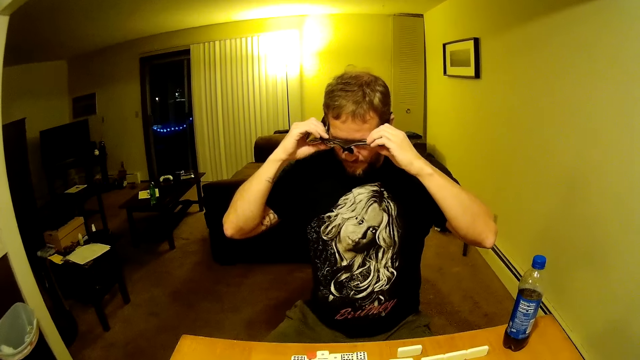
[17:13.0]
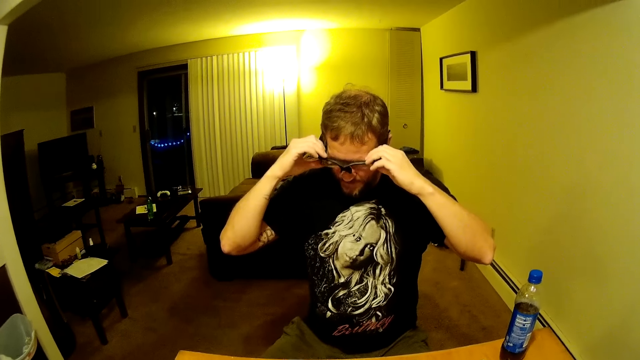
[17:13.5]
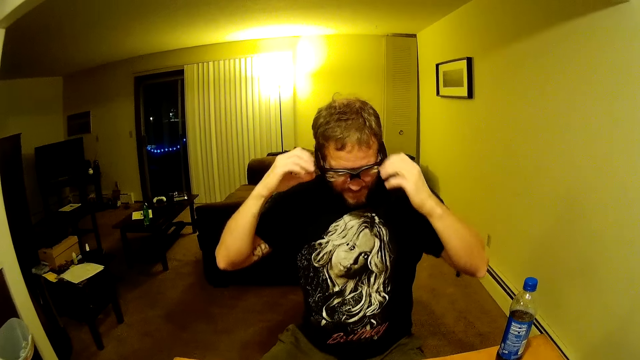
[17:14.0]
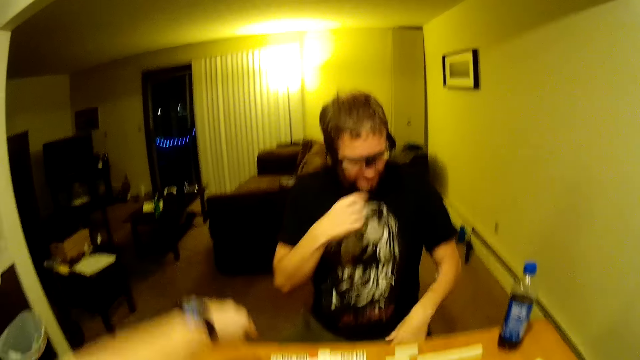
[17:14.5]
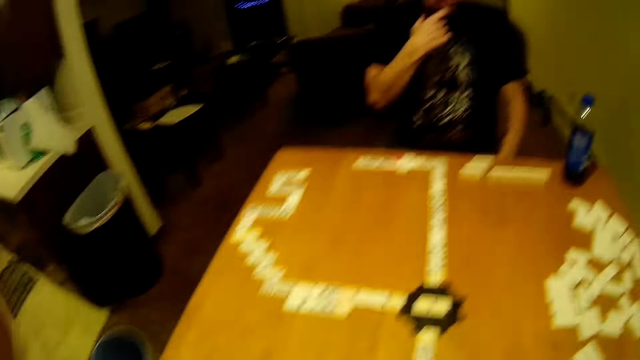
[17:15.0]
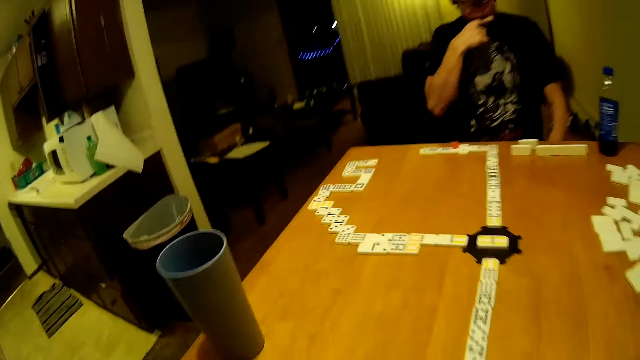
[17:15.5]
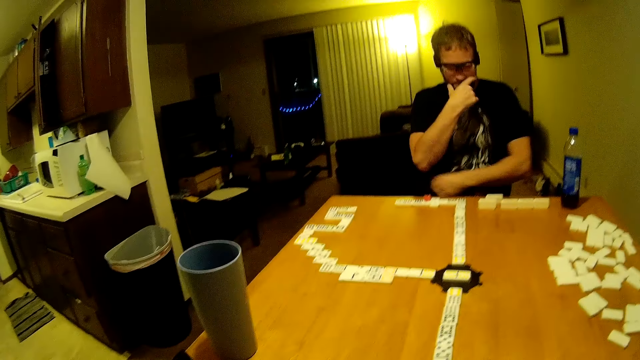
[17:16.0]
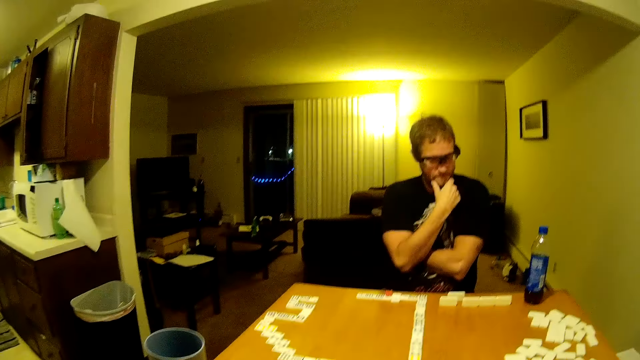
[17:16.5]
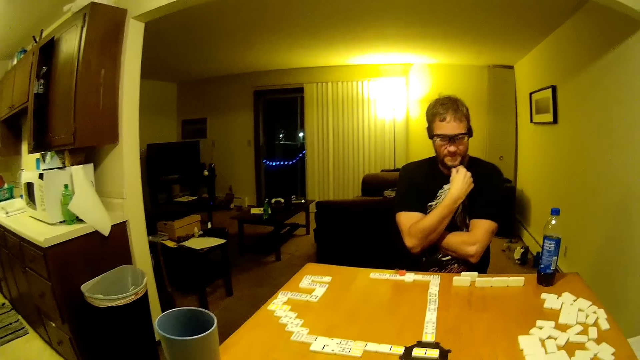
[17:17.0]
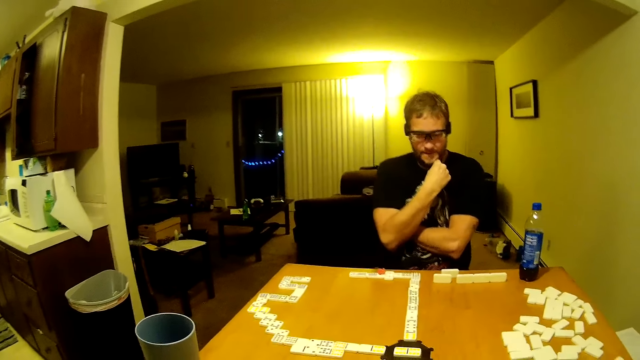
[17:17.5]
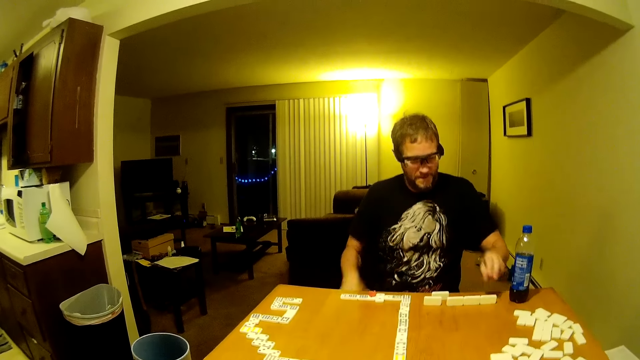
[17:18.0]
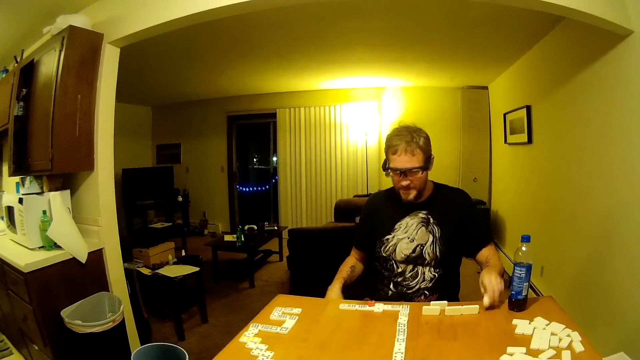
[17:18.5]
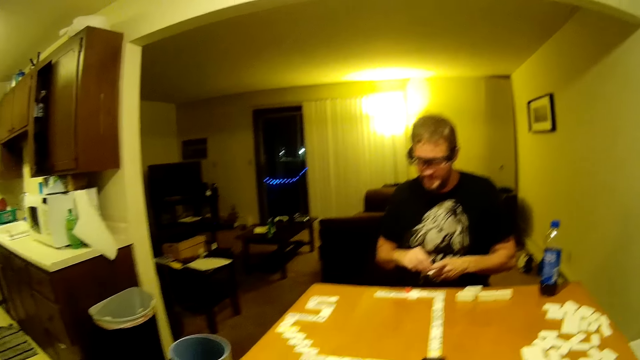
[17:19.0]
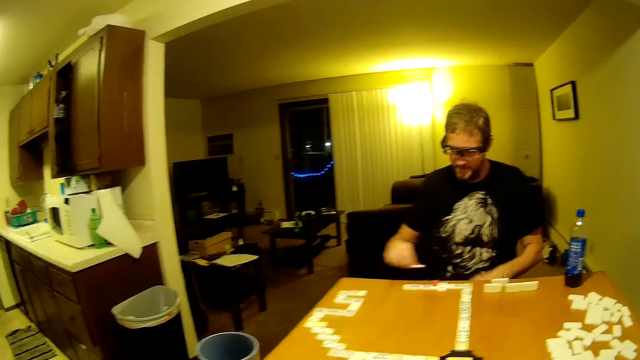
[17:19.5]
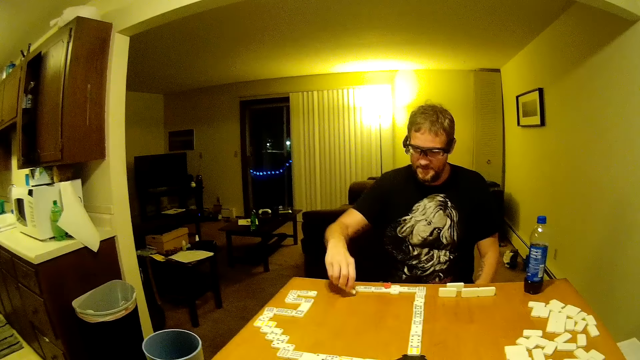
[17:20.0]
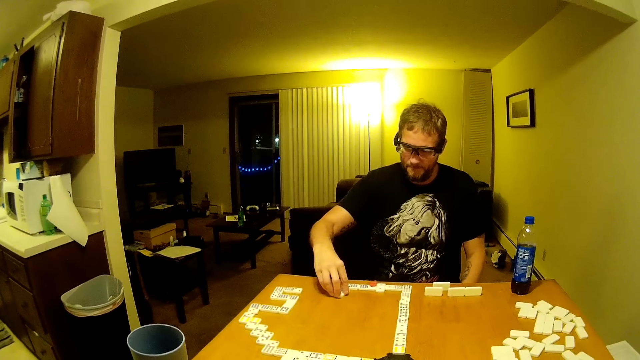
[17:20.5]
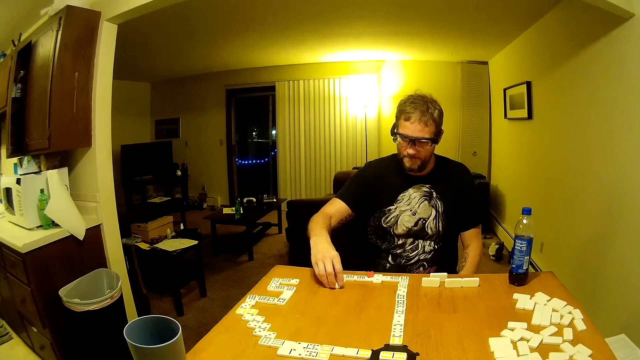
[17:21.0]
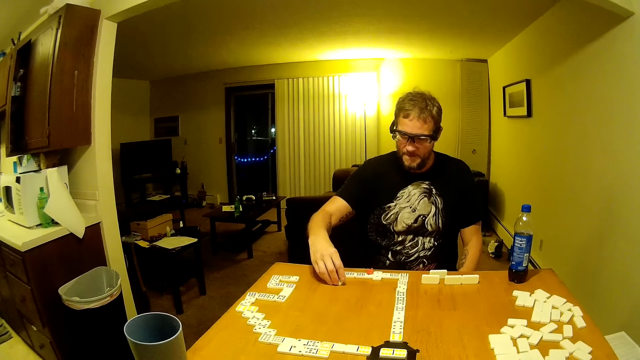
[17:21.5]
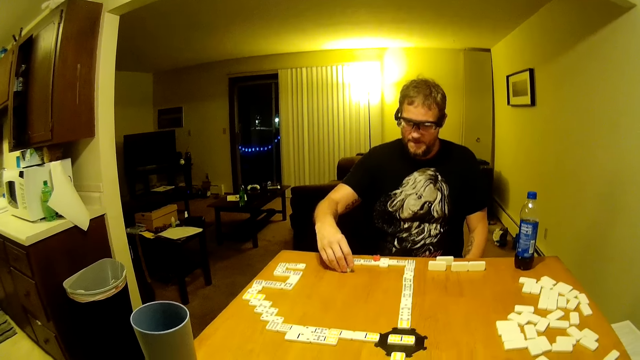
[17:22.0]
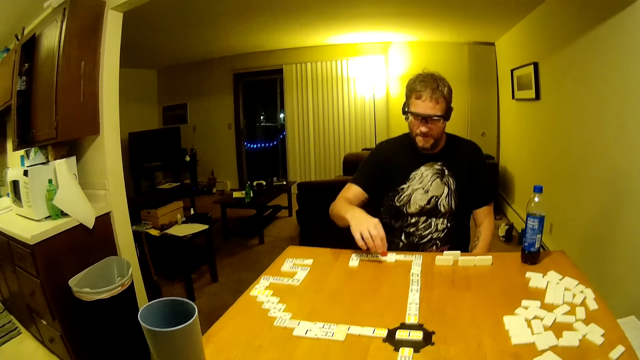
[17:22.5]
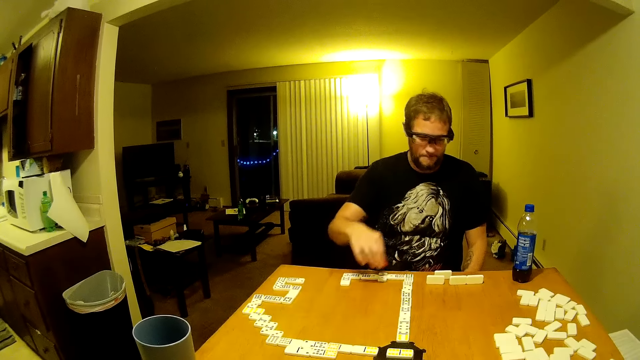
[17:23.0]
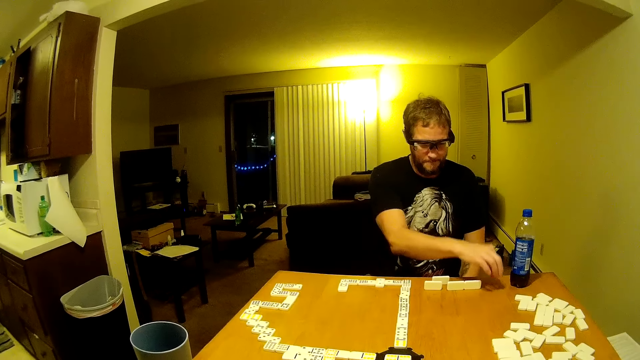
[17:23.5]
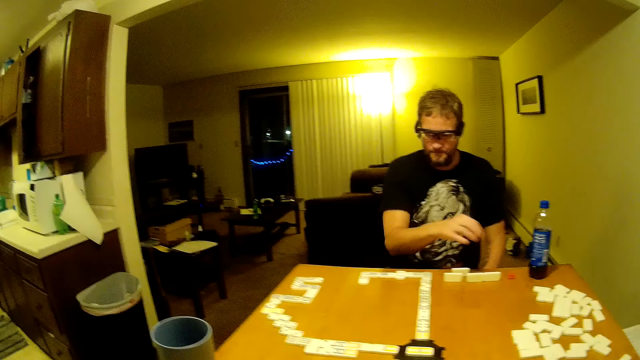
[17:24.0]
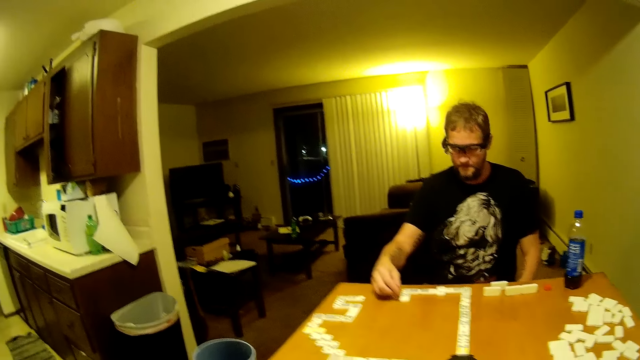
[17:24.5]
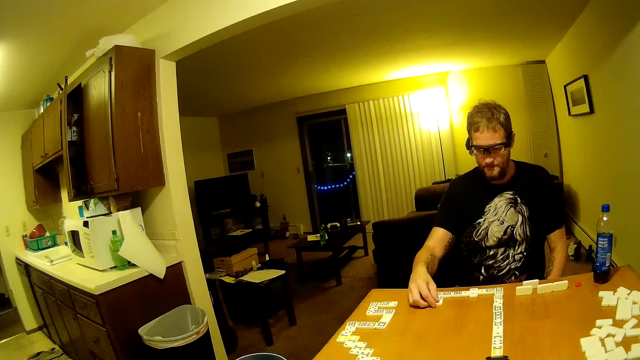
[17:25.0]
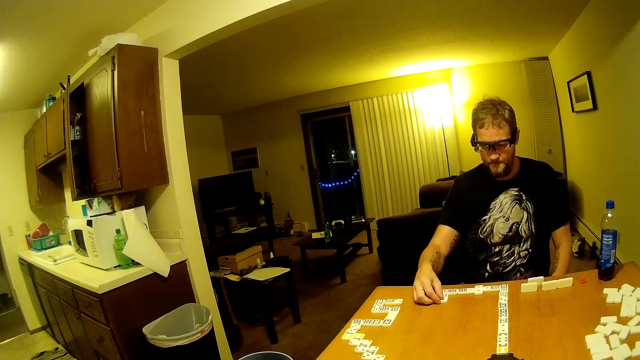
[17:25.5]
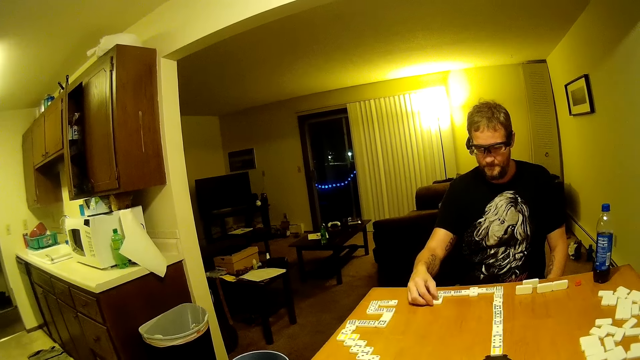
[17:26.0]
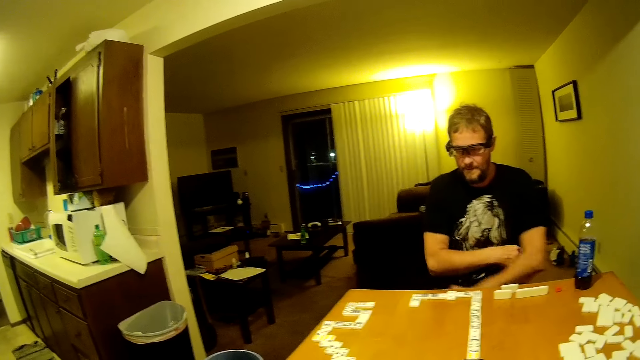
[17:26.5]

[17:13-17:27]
The camera wearer moves their hand. They place a domino on the table. A man plays with his beard, picks up the domino piece, passes the domino piece to the other hand and puts the domino piece on the table. The man picks up something and puts the object on the table. The man aligns the domino piece.

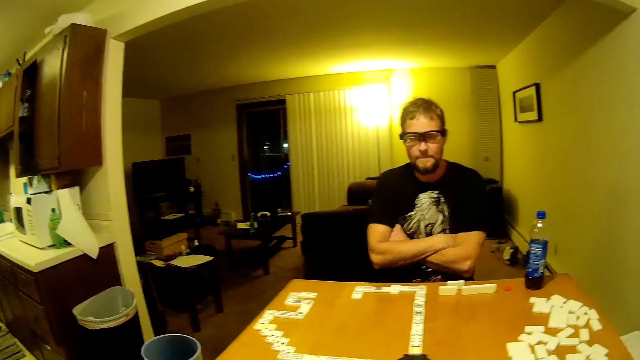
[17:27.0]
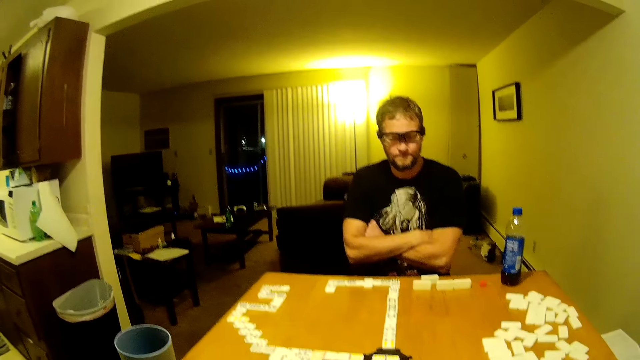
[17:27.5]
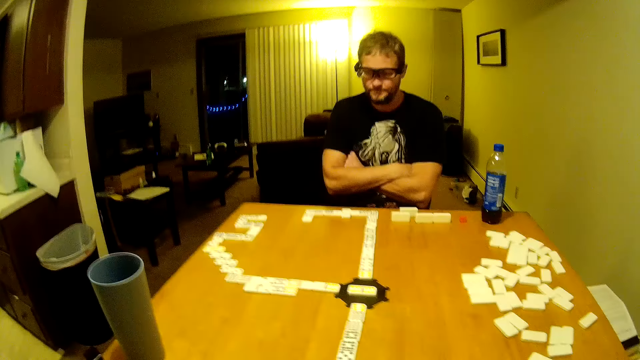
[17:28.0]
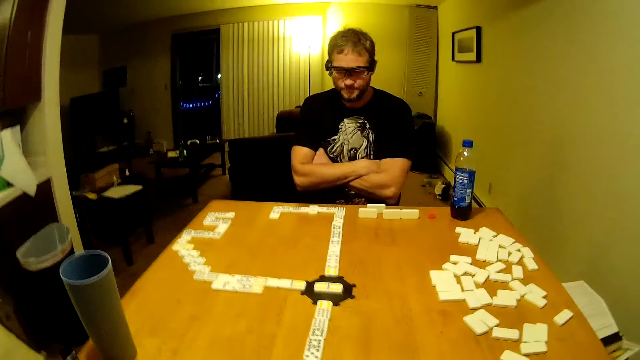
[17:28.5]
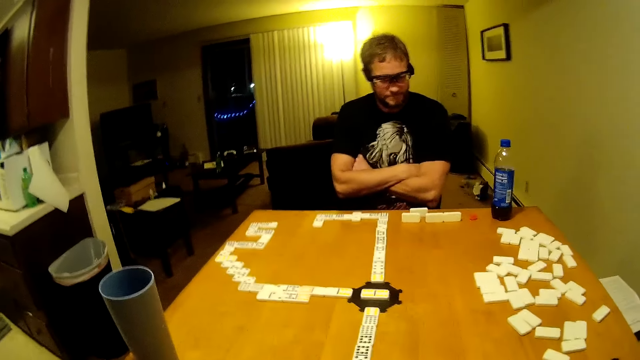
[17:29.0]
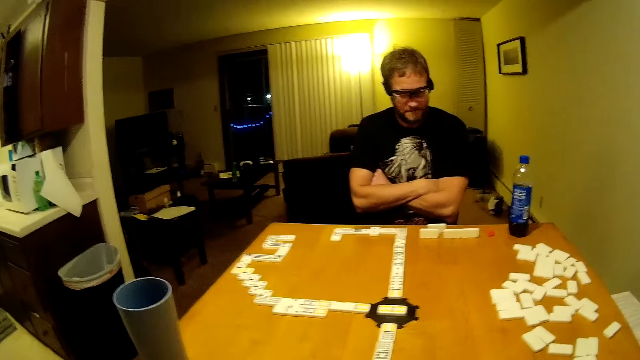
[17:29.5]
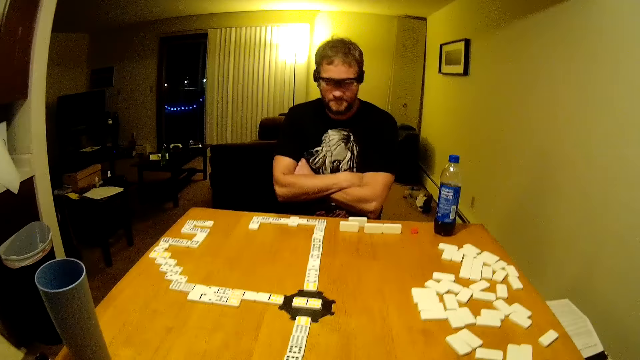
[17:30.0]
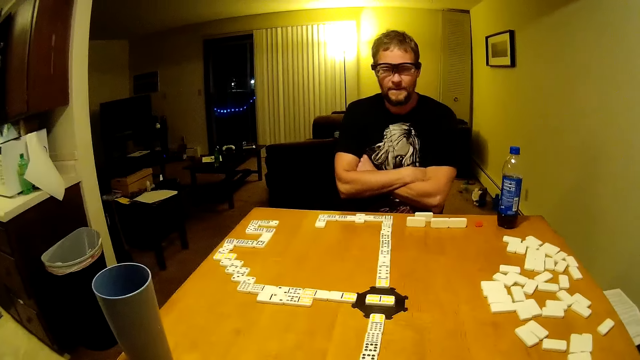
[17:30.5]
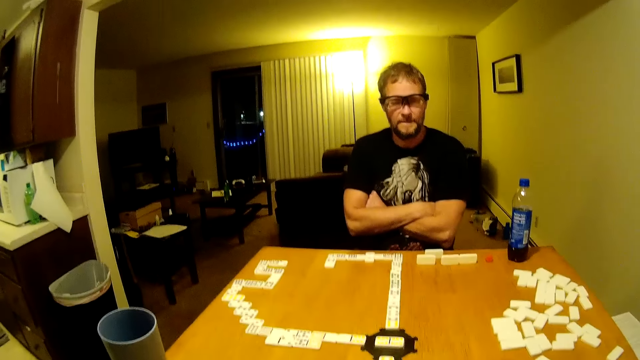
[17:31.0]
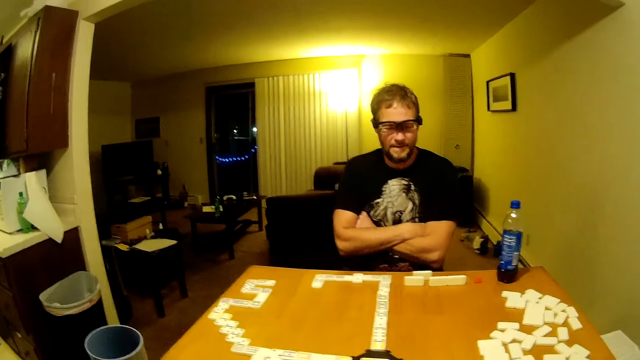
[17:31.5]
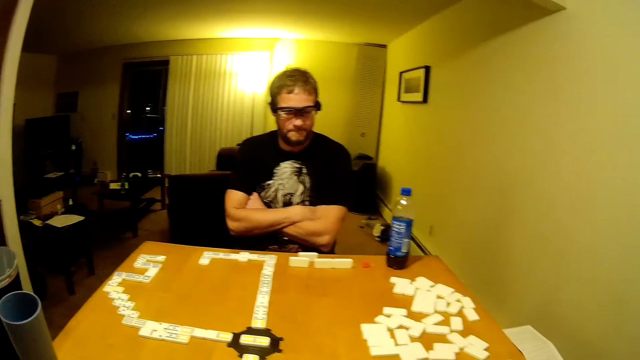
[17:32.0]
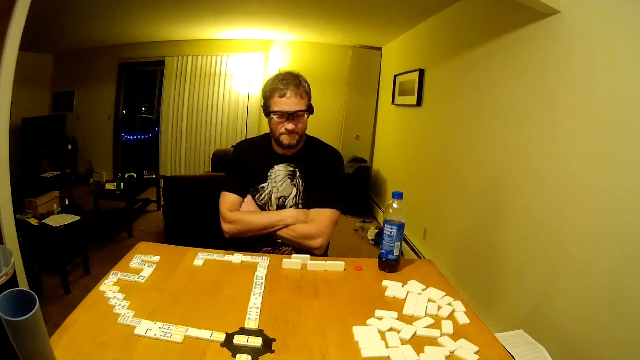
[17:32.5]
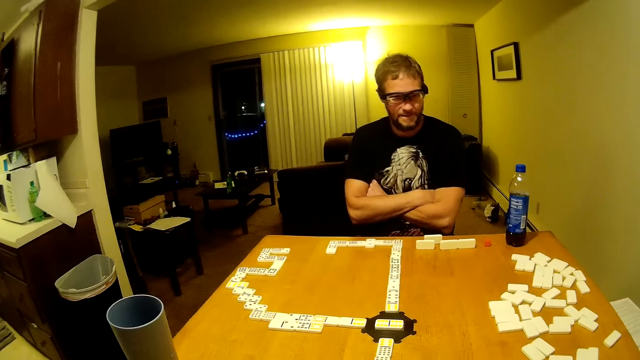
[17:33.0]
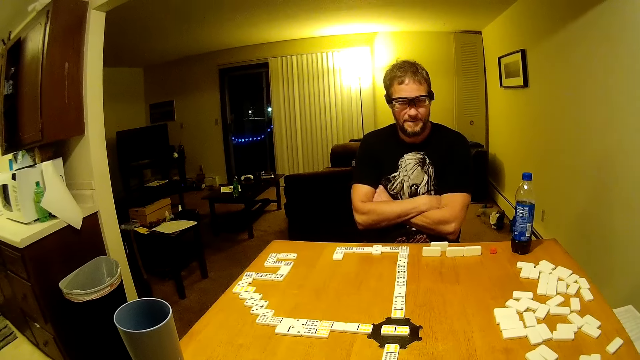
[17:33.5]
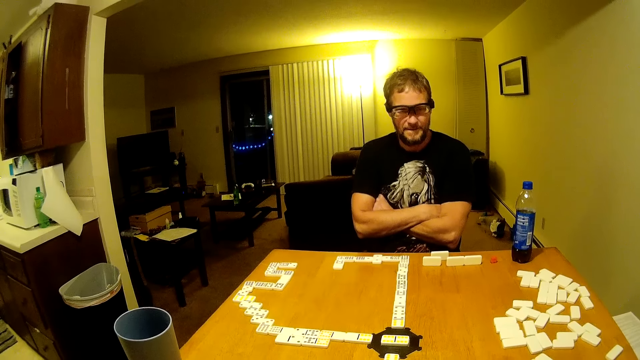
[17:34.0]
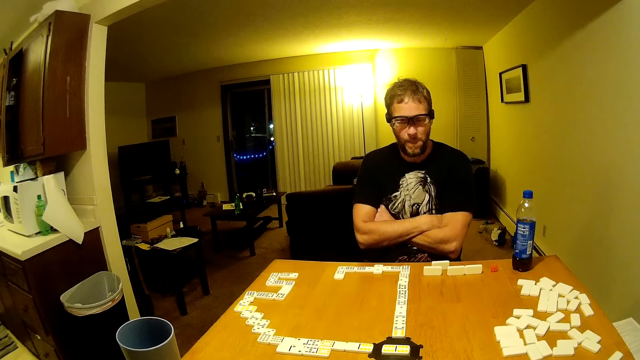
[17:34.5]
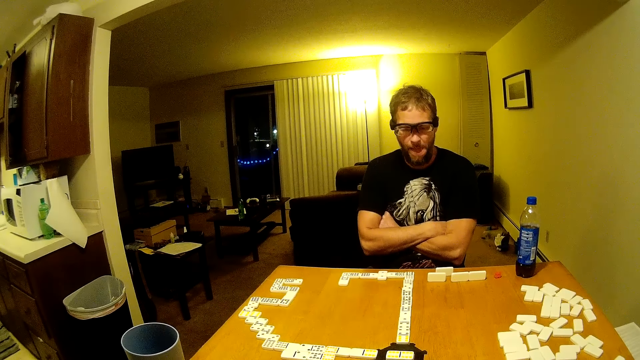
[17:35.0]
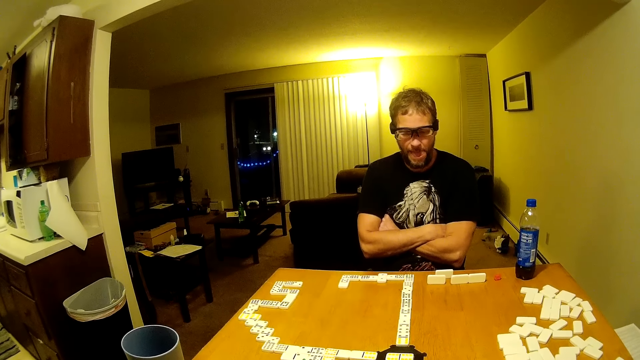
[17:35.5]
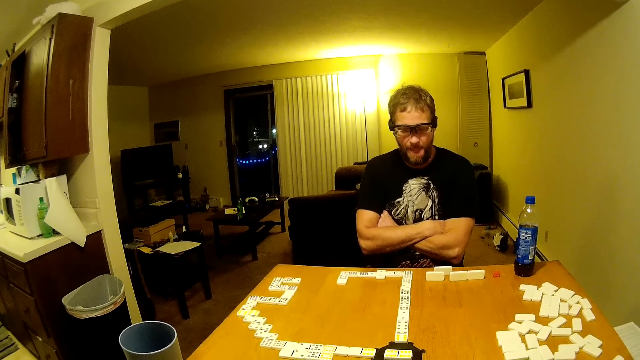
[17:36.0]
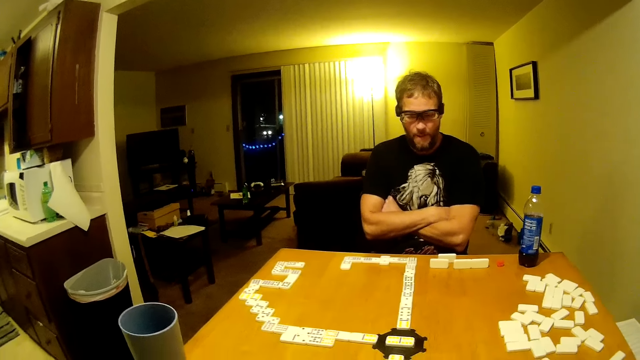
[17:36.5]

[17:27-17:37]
A man folds hands. The man places the domino on the table. The camera wearer touches the table. They speak to the man. They look around the table.
